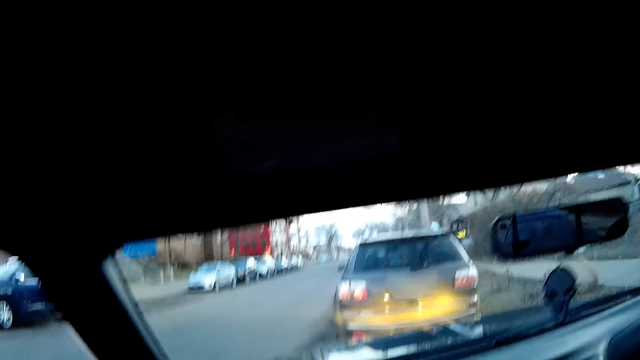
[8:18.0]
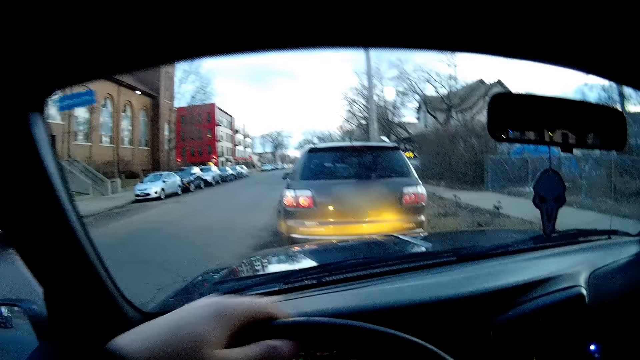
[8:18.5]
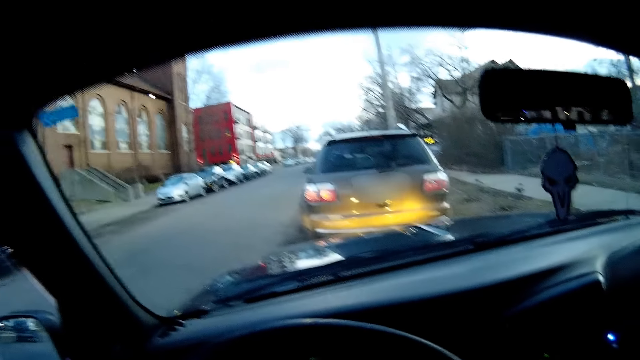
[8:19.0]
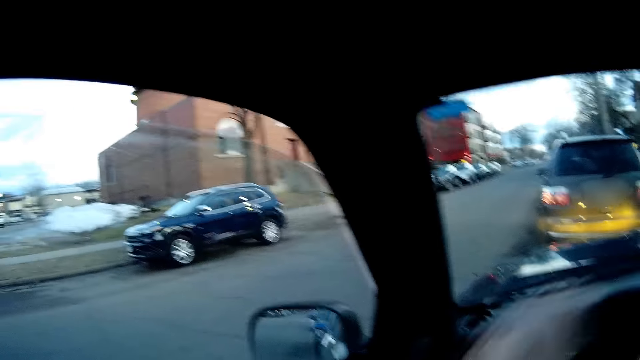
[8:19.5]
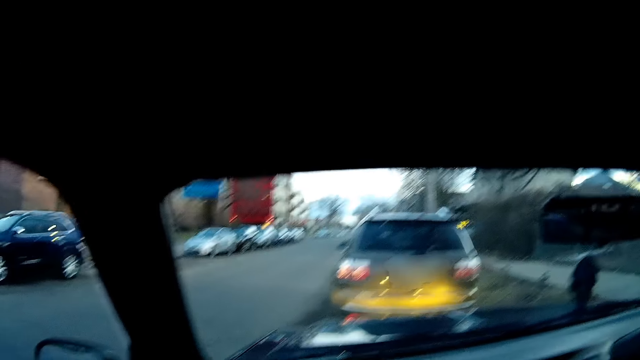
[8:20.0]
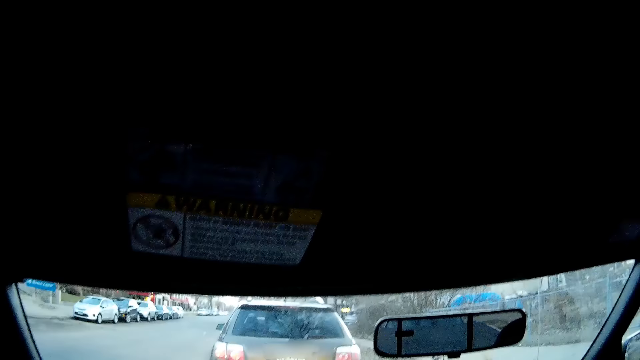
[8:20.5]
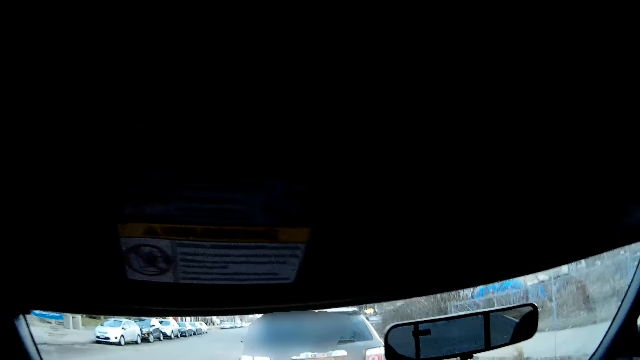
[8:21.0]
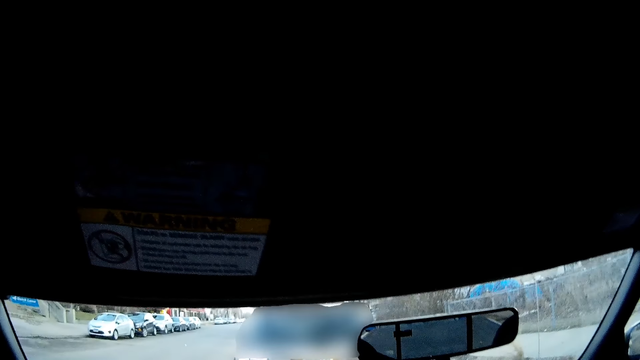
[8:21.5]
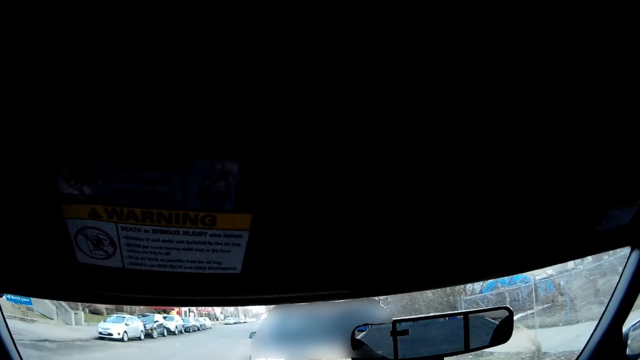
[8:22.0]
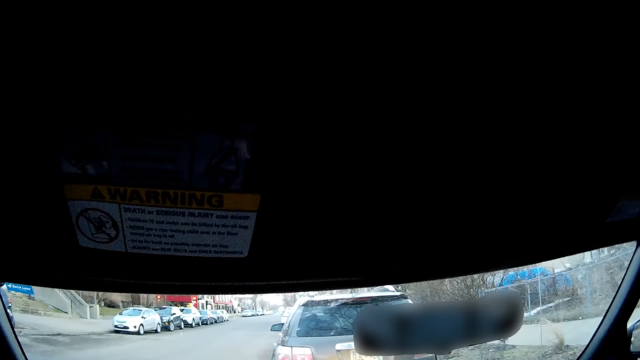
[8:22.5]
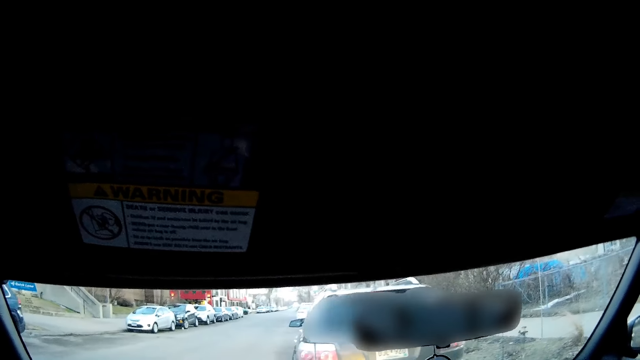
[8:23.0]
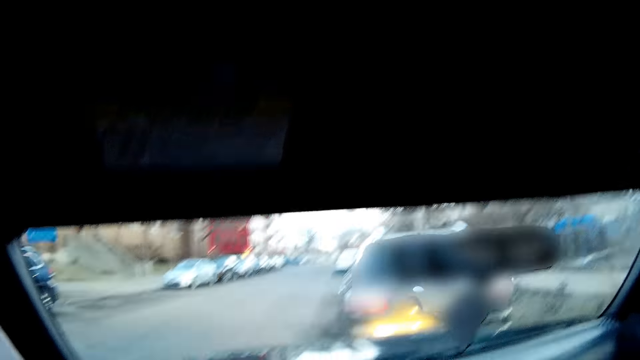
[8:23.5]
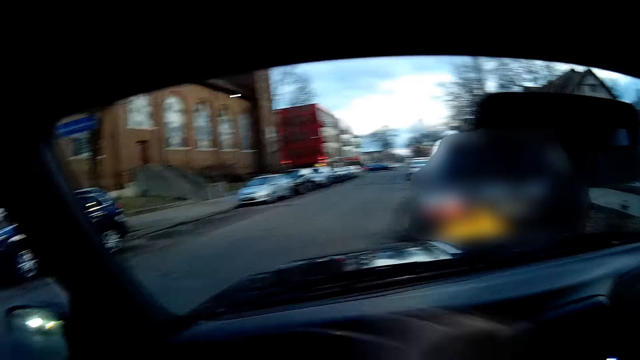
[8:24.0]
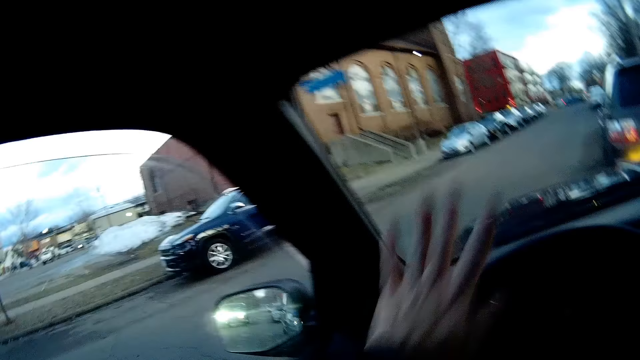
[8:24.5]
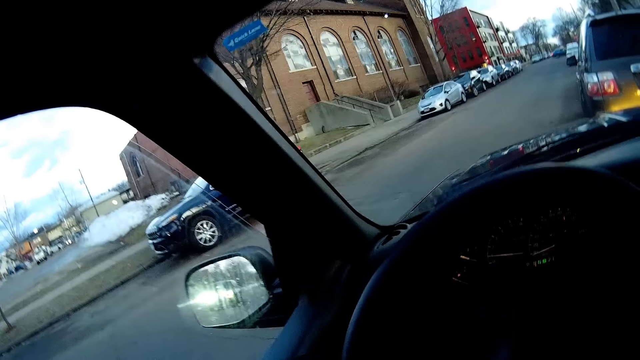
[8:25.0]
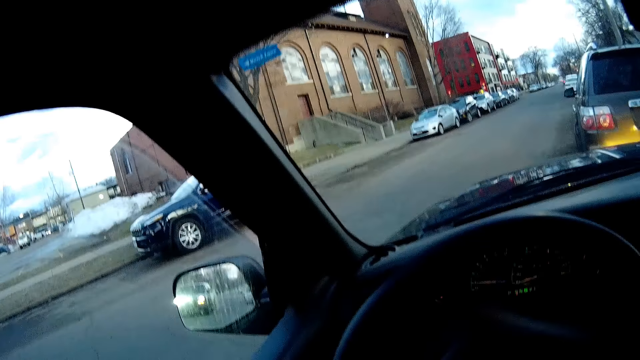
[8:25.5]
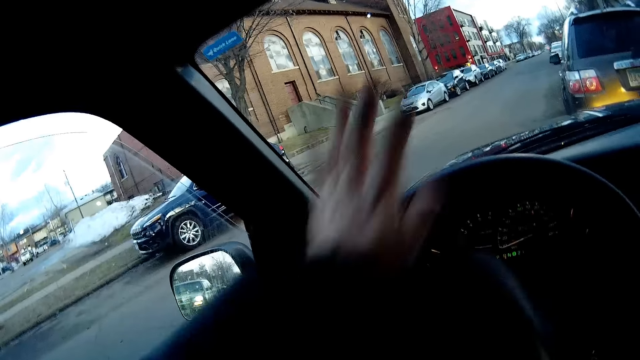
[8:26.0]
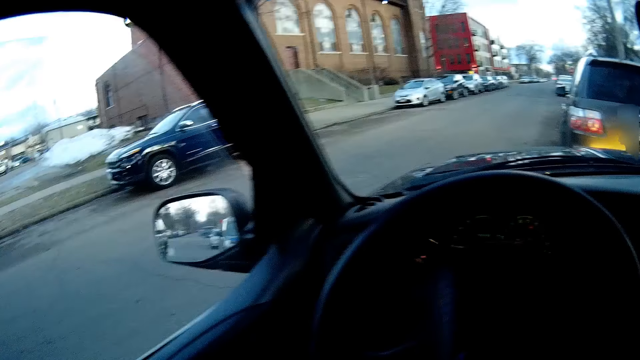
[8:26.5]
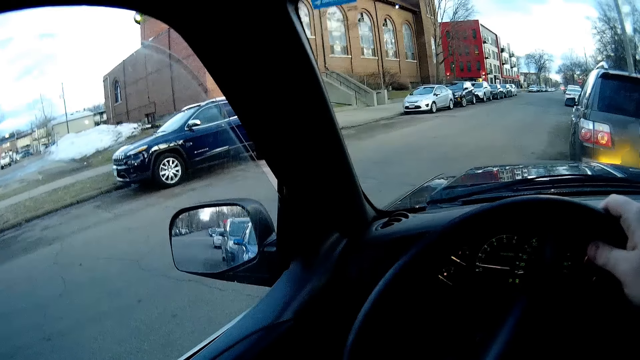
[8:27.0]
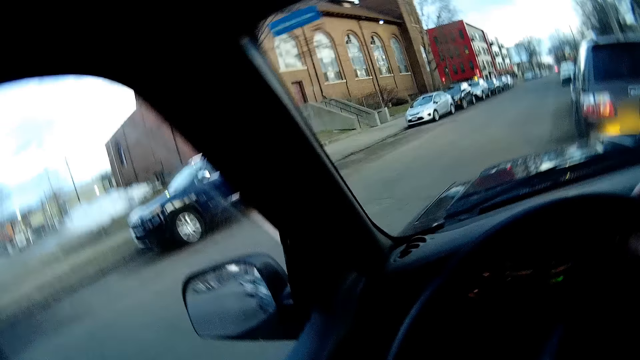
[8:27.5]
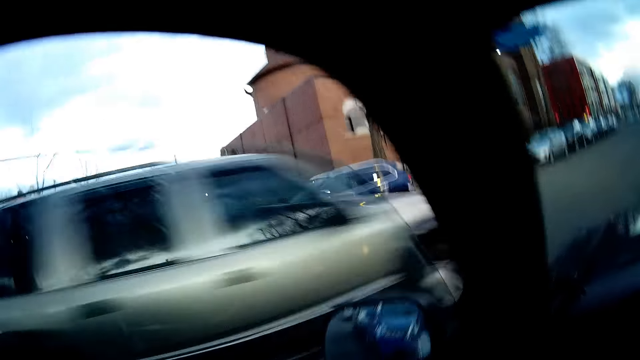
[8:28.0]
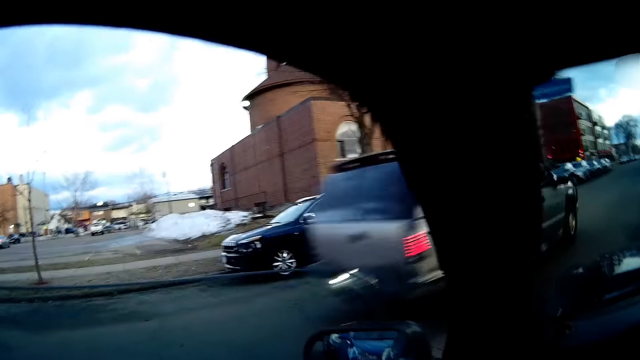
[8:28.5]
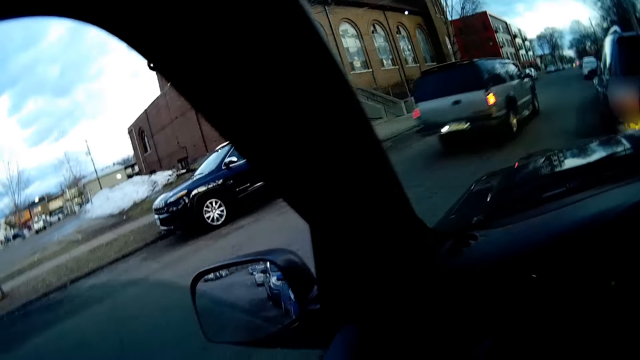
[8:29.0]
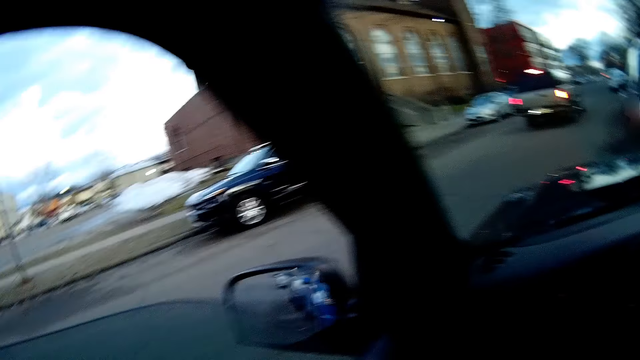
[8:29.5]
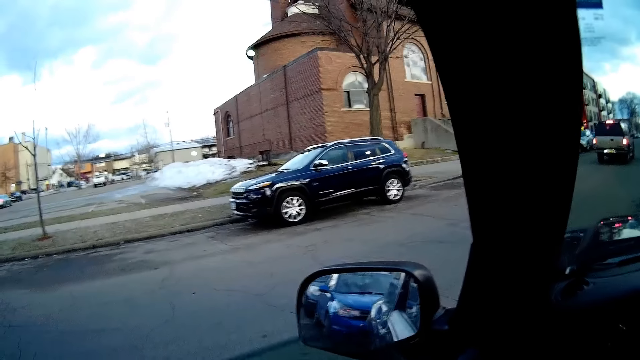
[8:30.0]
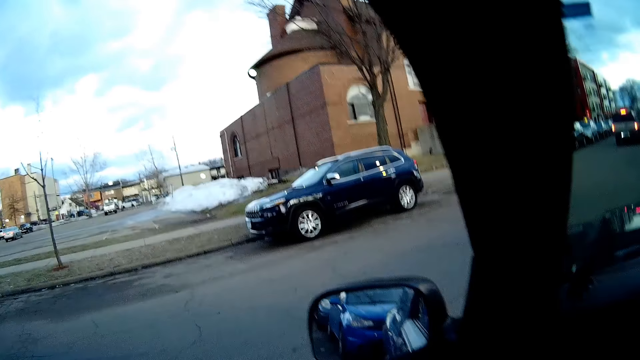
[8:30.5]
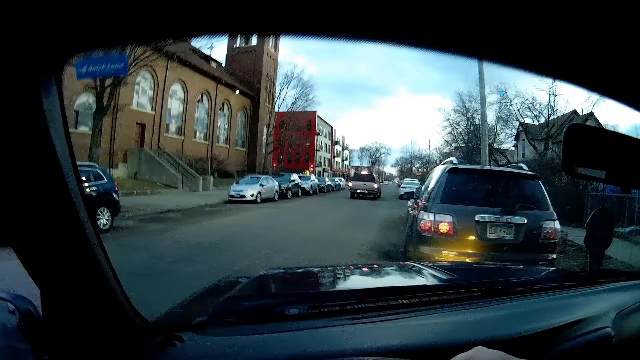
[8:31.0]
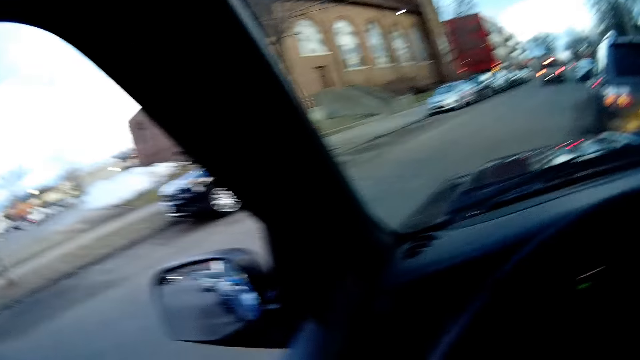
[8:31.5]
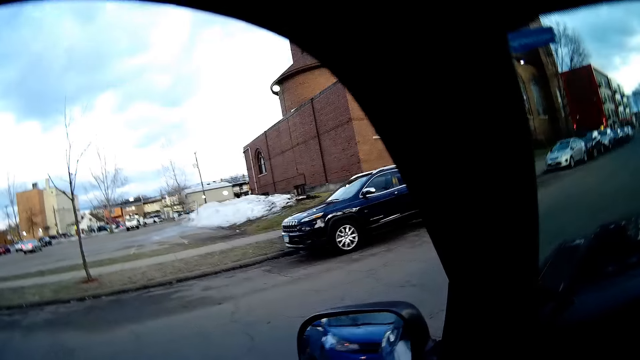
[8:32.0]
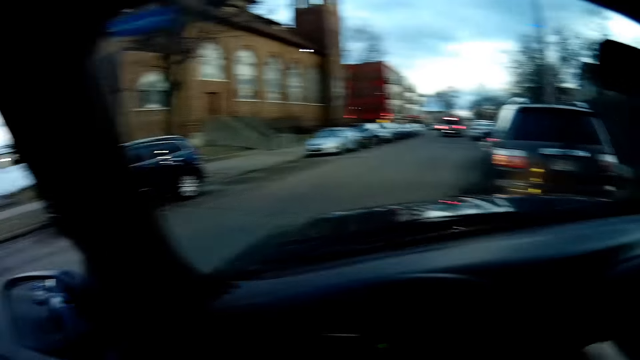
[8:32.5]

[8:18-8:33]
The camera wearer moves the steering wheel. They drive the car. They move the steering wheel in a circular motion. They hold the steering wheel. They open the car window and look around.

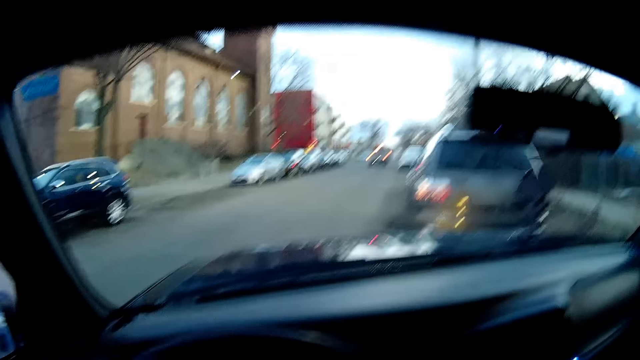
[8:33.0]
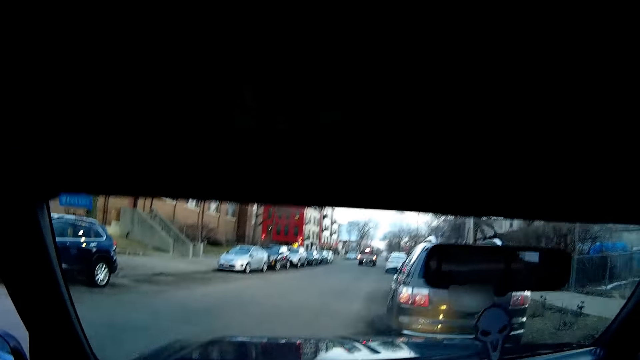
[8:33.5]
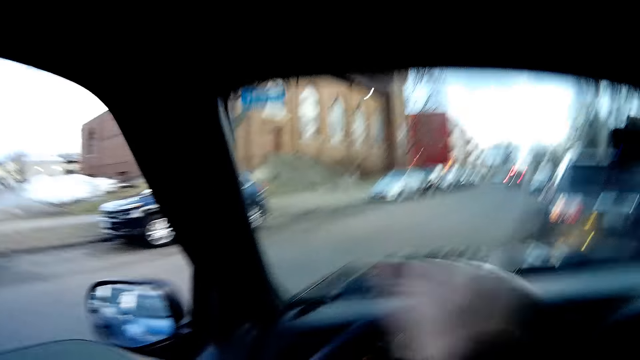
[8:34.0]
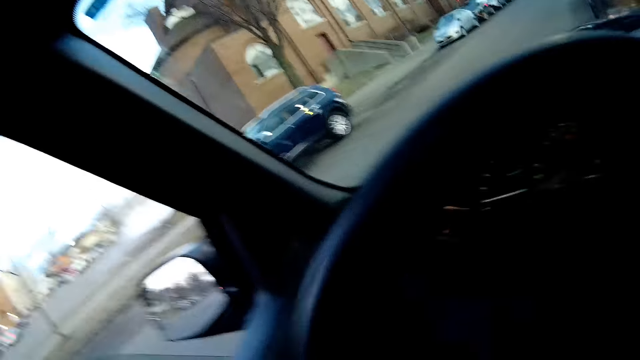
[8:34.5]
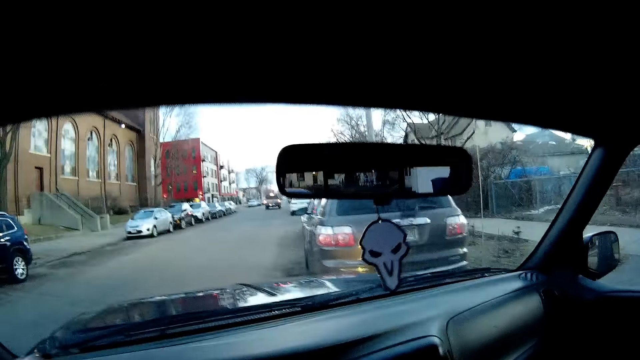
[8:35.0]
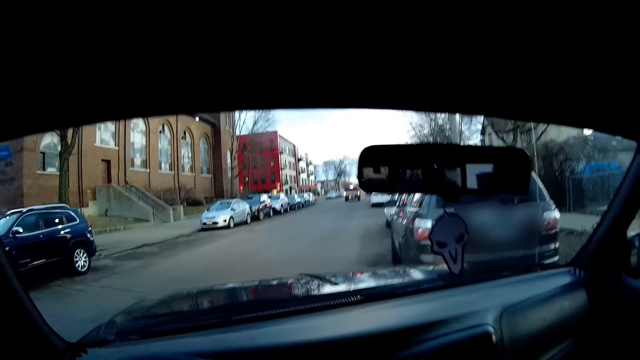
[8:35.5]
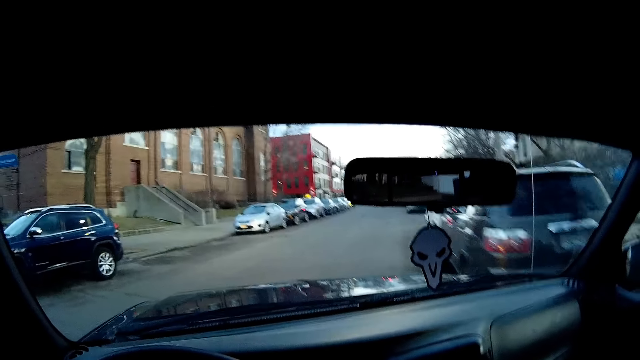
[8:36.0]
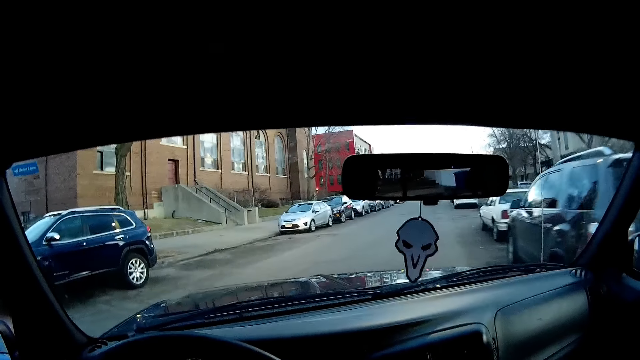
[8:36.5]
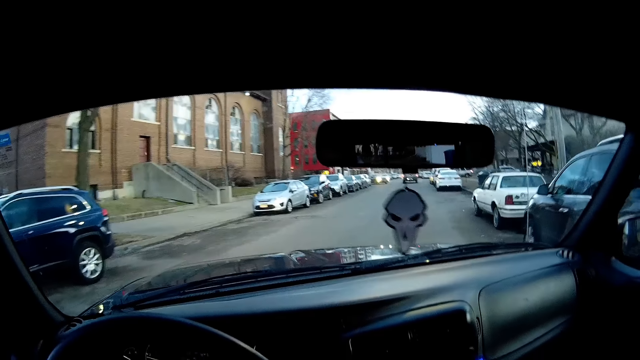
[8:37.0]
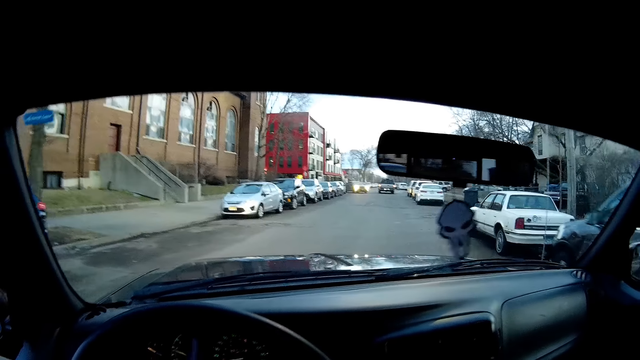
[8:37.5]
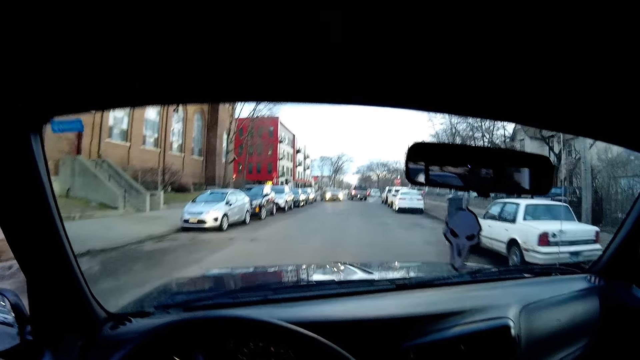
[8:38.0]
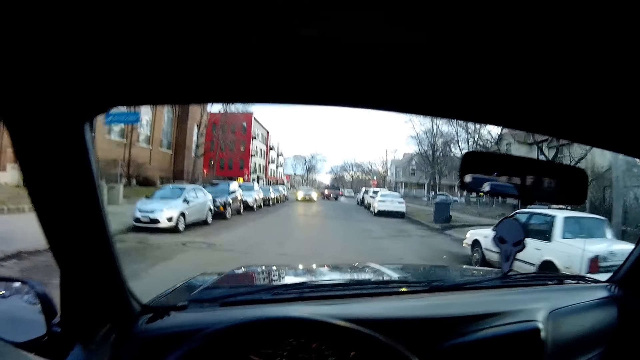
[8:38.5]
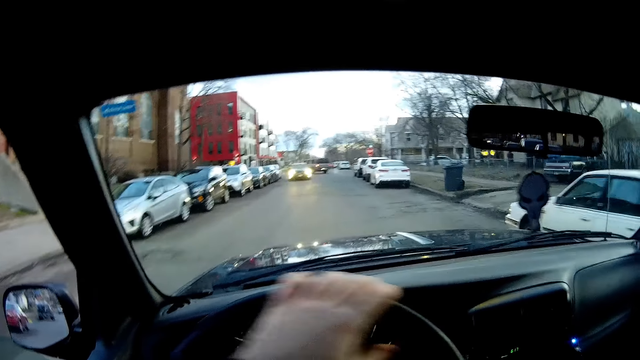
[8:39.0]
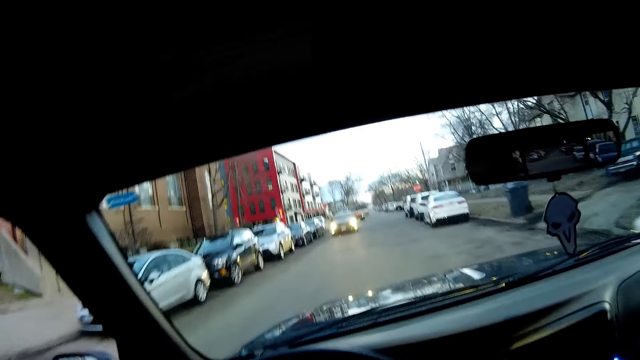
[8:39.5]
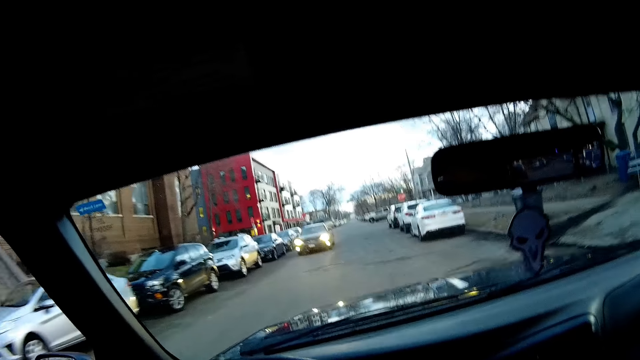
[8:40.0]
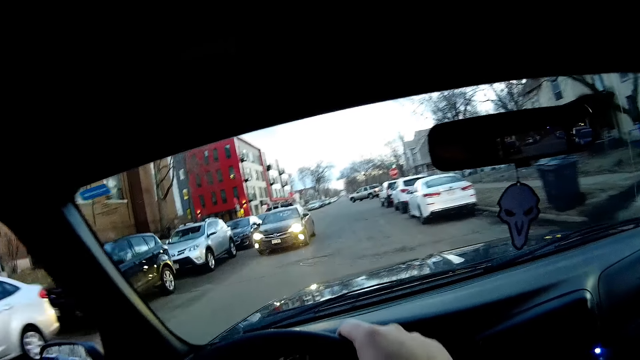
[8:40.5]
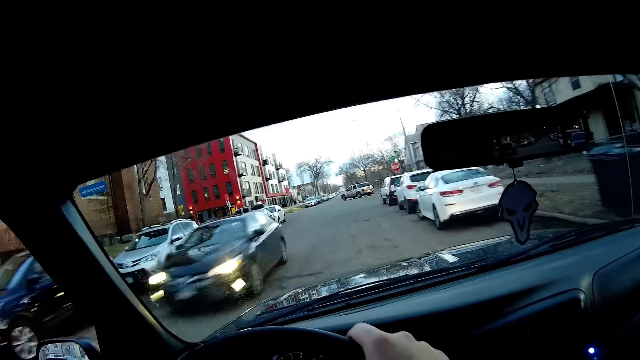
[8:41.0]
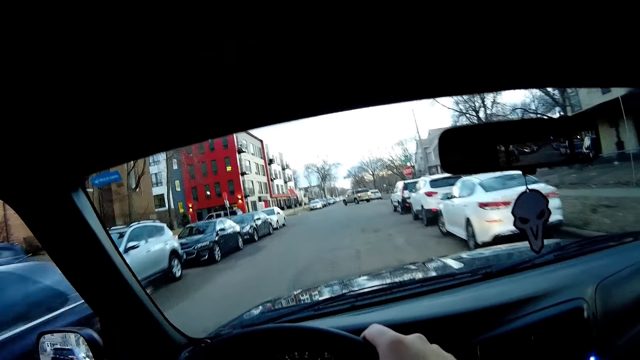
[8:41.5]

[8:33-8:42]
The camera wearer moves the steering wheel in a circular motion. They drive the car along the road.
